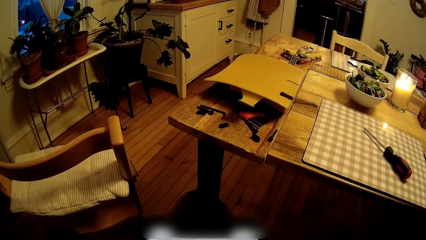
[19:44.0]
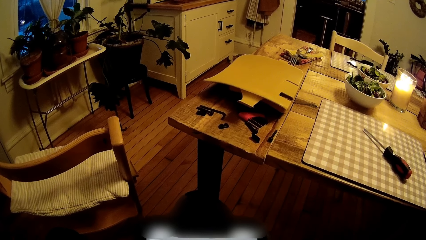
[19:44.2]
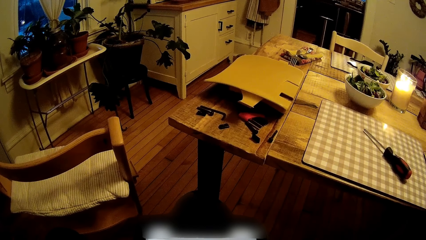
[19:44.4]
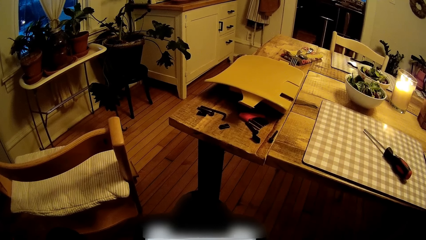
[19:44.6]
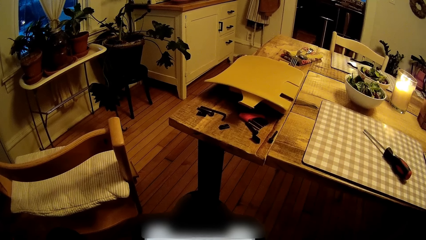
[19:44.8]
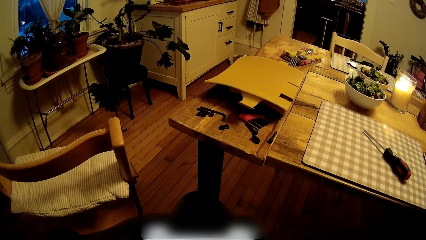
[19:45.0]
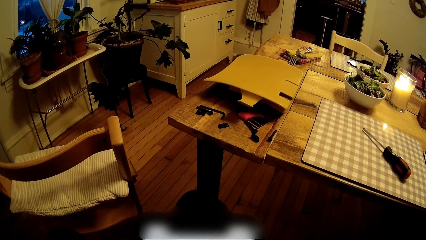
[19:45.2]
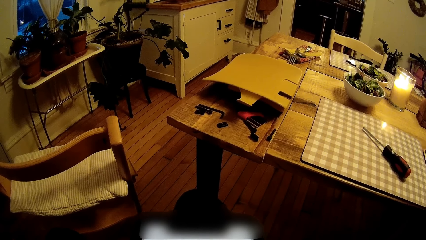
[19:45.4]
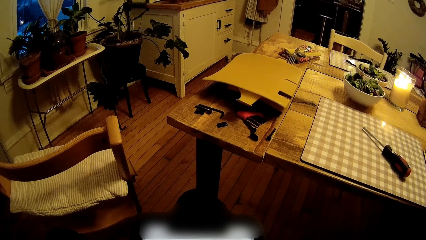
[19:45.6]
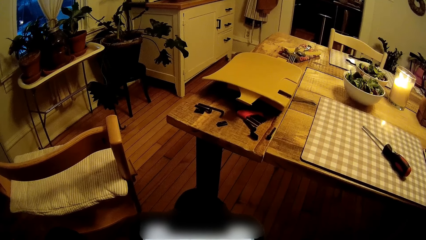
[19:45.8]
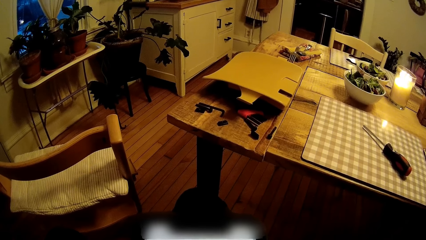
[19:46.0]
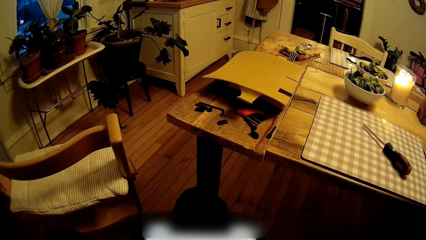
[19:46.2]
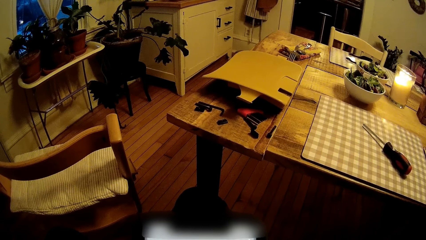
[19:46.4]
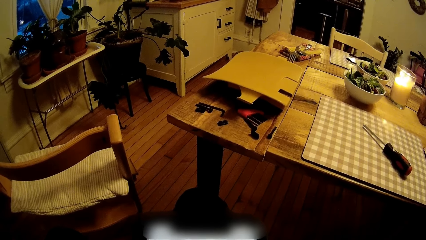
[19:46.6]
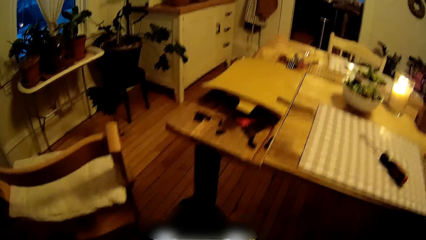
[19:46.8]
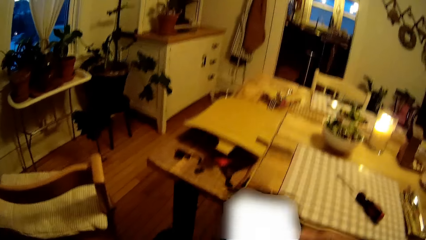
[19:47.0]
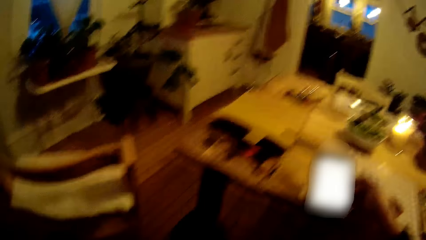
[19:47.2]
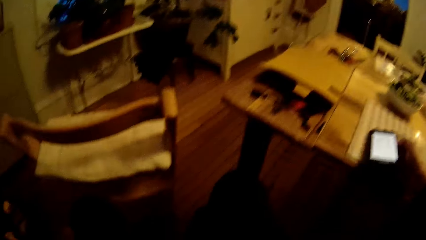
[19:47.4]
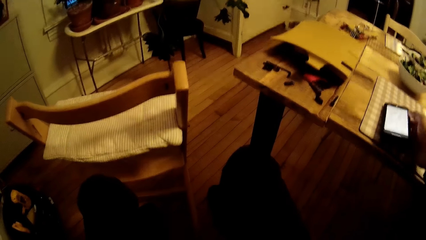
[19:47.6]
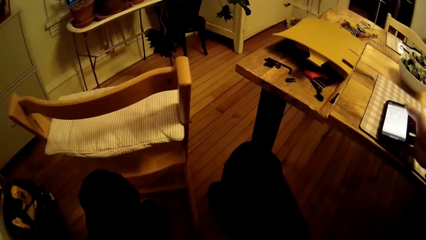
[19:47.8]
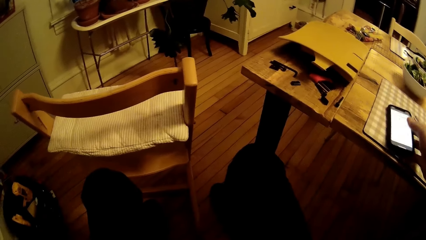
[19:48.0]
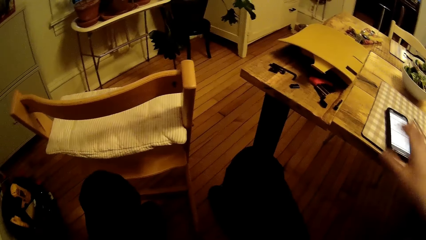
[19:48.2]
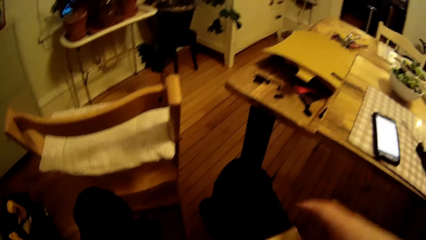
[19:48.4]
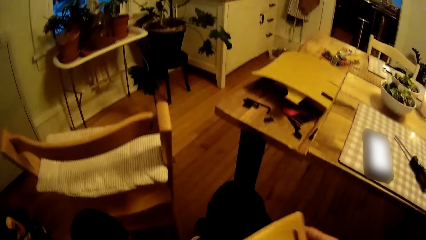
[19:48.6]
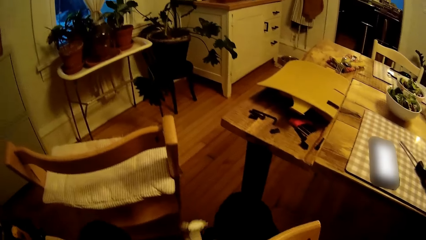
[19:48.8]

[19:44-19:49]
The camera wearer drops the cellphone on the table.

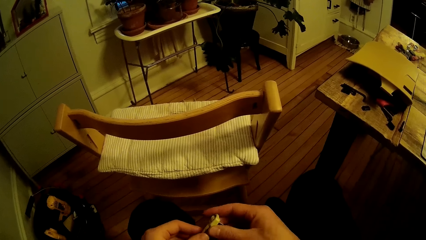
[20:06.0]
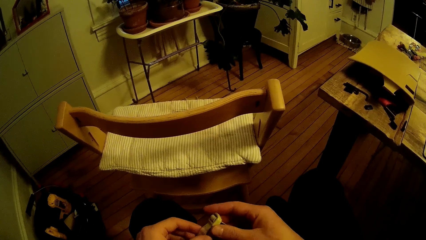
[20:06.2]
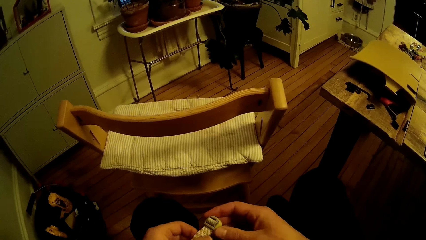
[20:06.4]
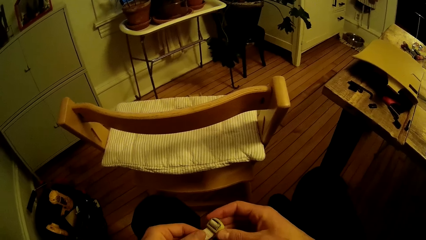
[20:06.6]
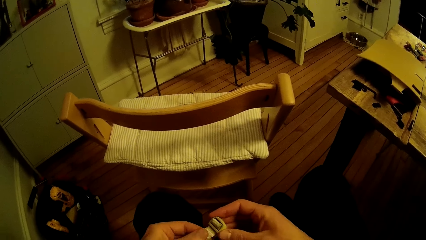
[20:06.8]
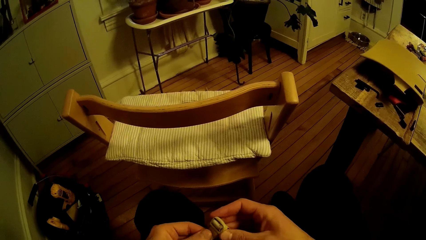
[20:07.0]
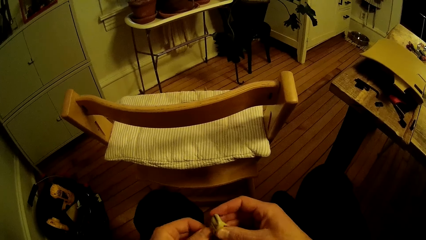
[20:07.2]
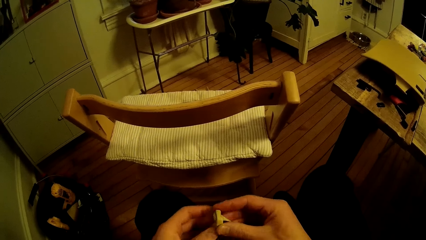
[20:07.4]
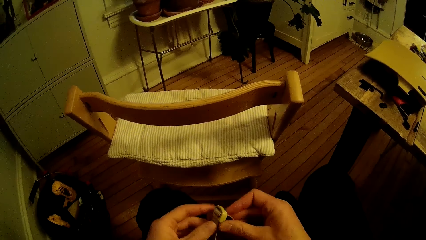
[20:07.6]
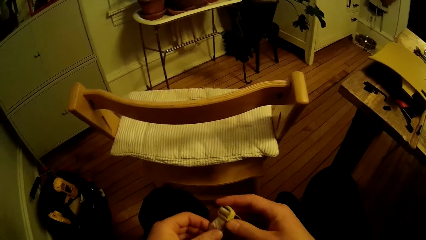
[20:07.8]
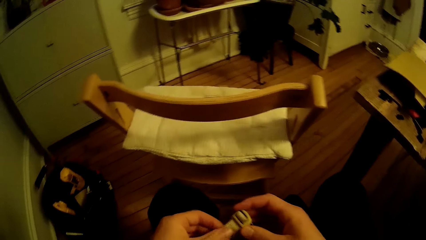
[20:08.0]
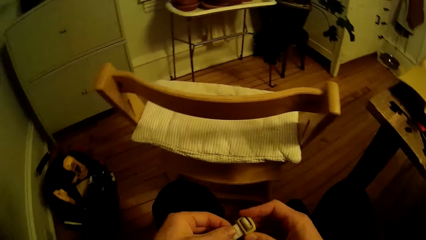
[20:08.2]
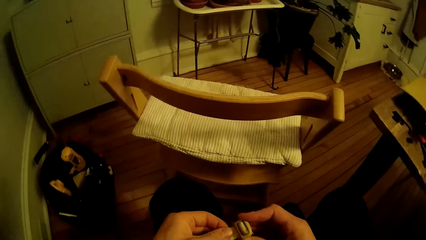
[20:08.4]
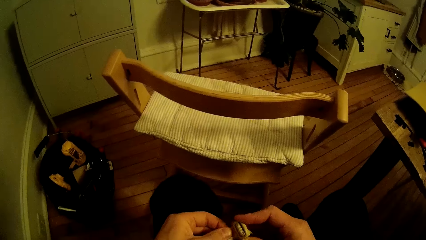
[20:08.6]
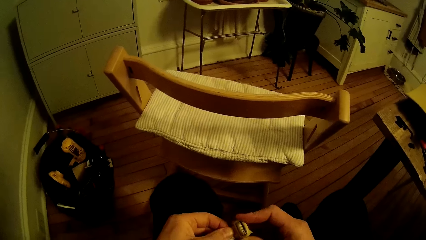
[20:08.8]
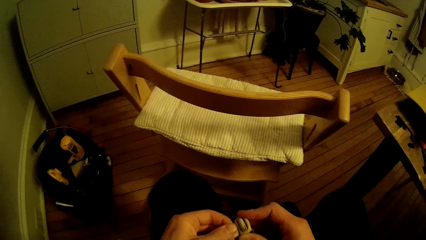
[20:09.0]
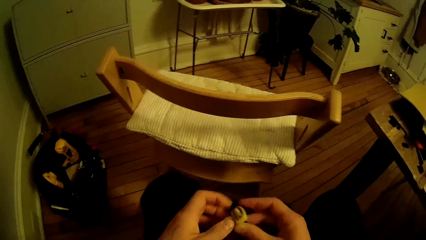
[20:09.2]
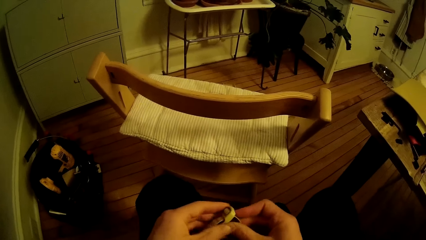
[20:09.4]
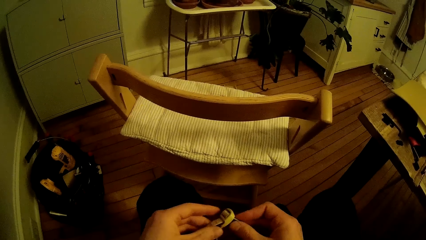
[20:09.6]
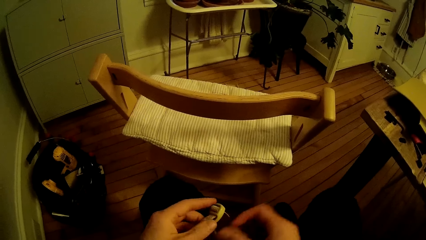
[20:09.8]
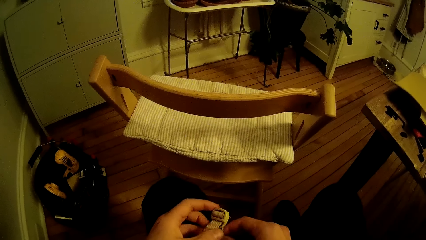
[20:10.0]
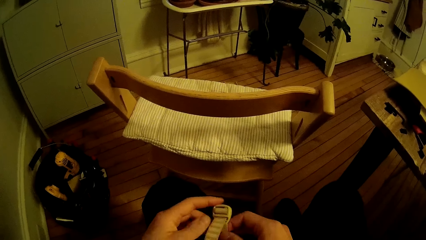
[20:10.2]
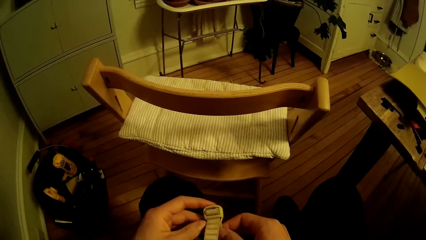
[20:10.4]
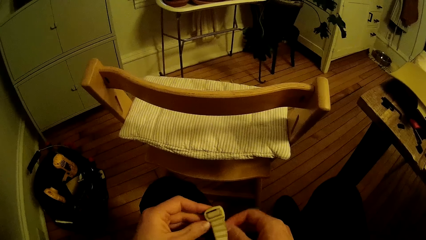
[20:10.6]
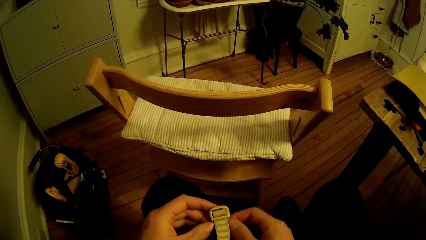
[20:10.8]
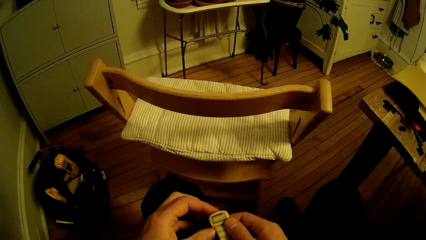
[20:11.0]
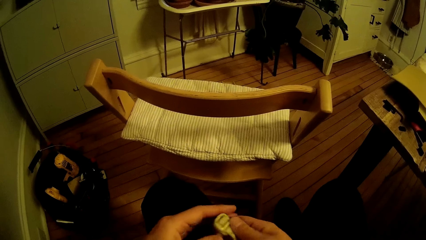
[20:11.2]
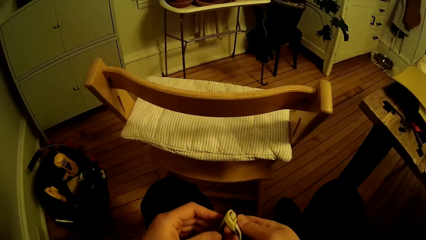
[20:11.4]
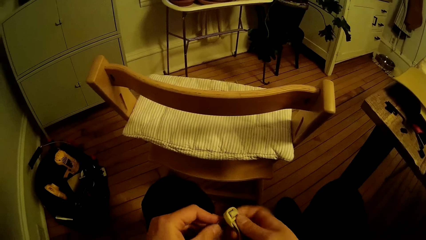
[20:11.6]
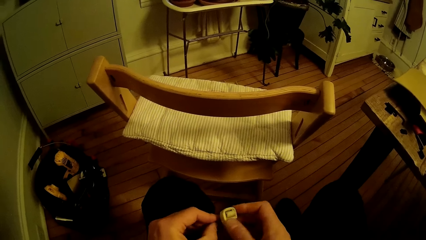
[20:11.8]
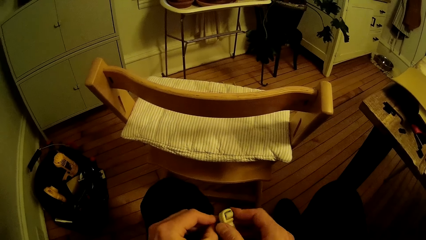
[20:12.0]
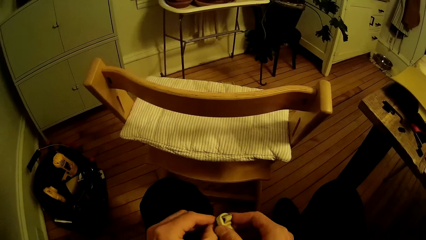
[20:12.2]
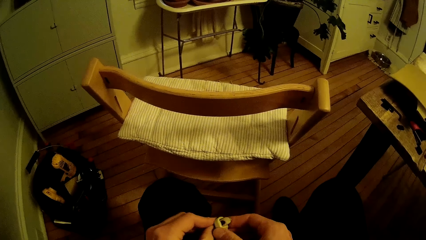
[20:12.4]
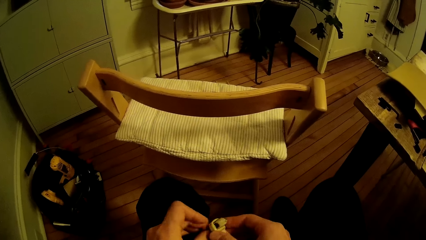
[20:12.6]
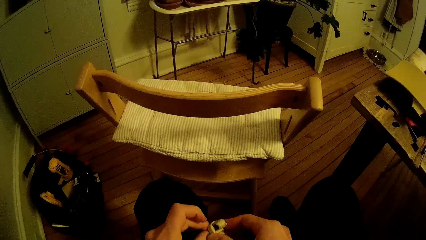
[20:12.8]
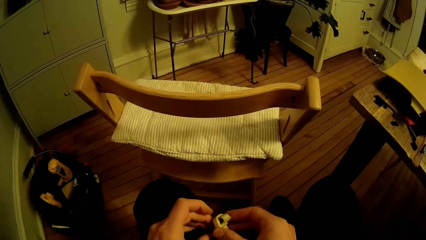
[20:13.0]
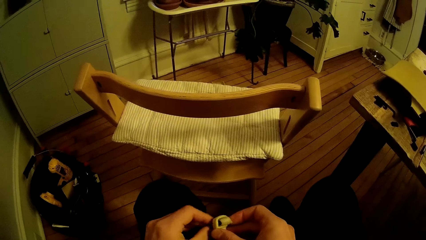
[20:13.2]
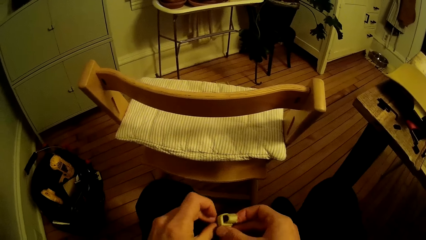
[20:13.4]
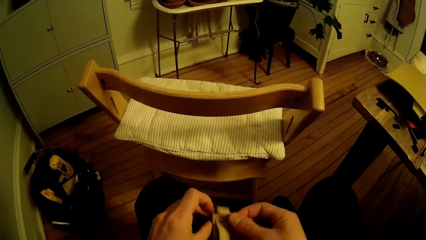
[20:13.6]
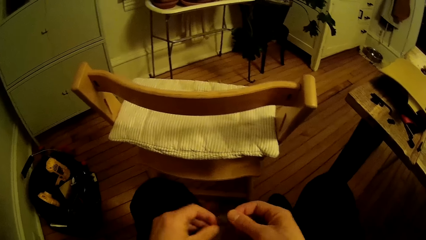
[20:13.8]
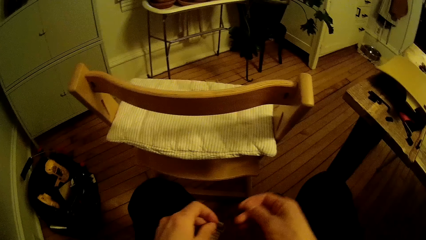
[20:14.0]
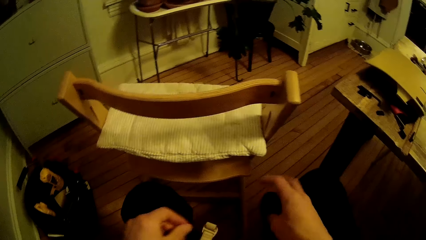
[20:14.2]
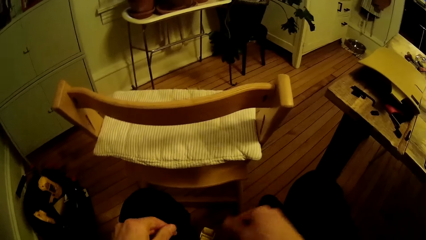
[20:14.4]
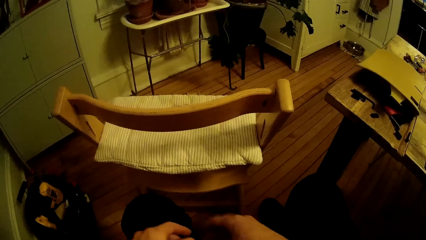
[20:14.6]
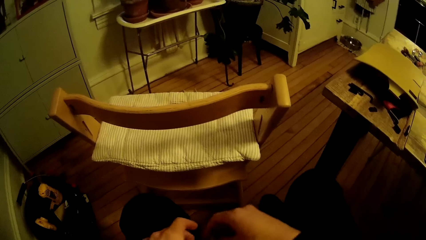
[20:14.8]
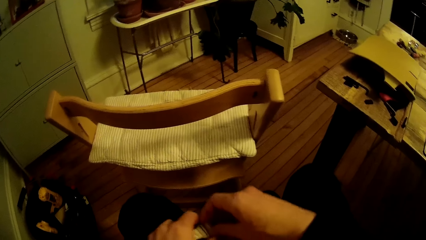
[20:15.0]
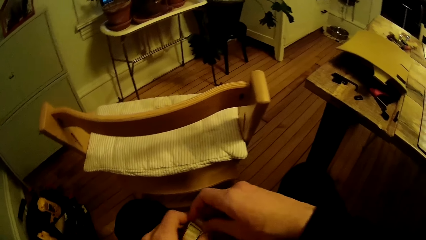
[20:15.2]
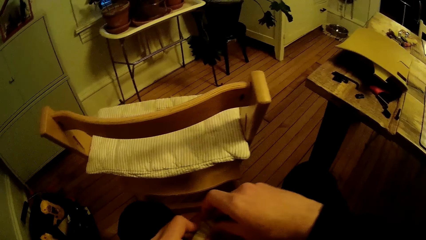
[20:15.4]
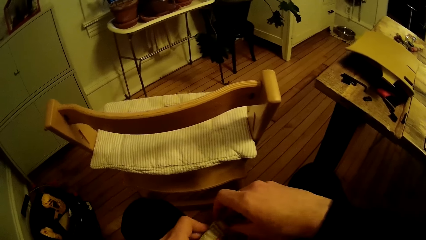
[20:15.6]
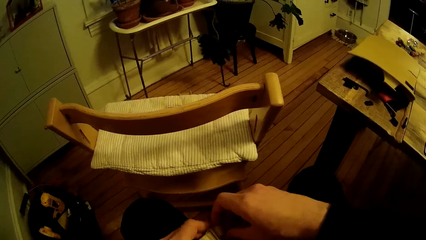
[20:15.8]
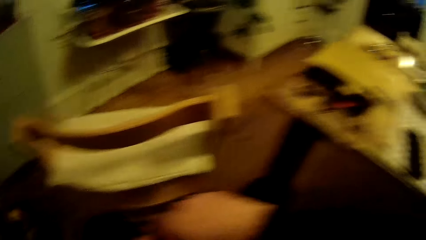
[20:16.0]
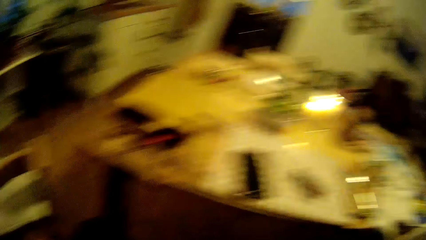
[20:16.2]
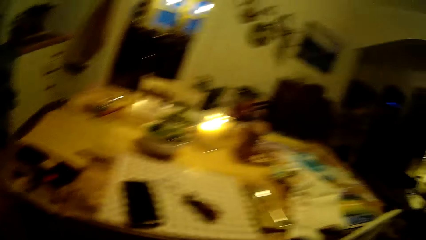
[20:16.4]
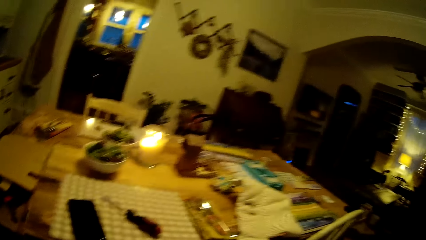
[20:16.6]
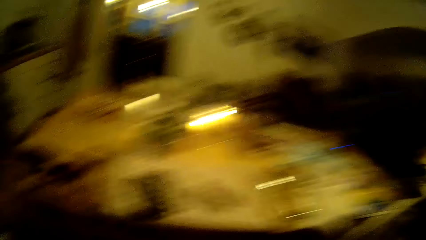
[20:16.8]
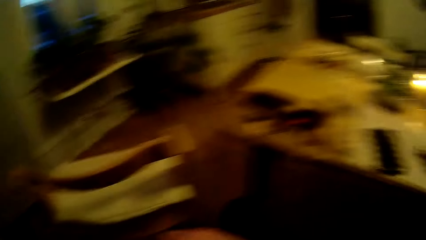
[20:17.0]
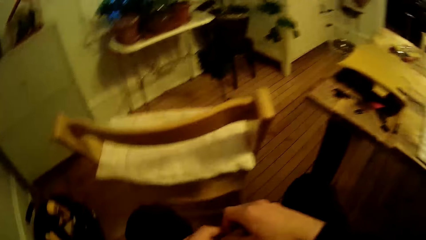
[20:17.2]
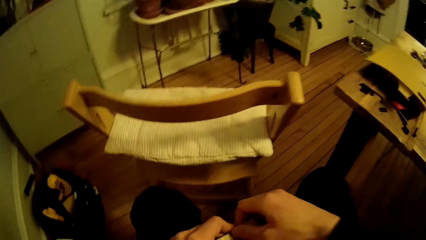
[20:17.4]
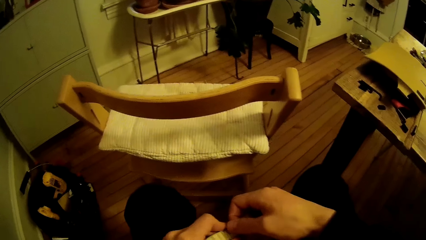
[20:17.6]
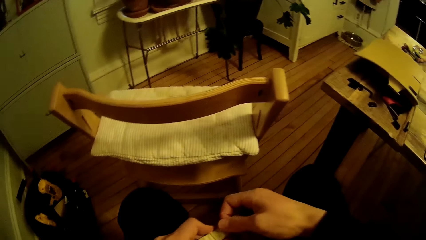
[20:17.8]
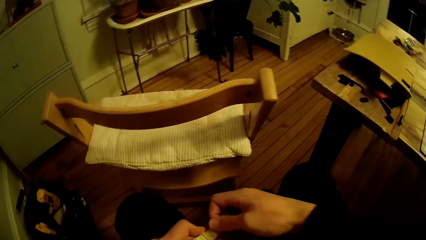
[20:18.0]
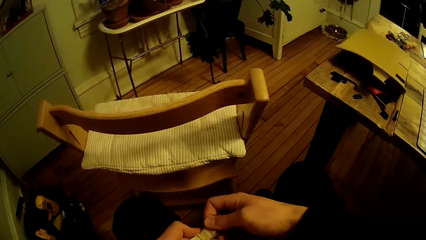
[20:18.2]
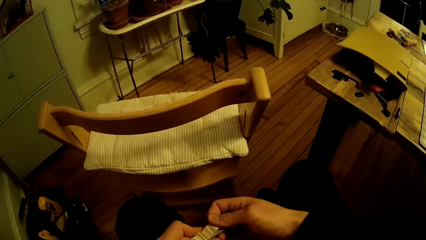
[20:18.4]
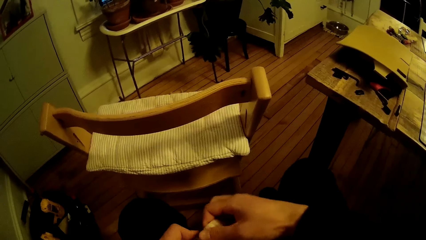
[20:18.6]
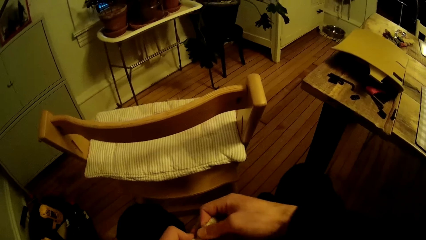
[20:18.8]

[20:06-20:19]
The camera wearer adjusts a belt. They drop the belt. They pick up the belt. They adjust the belt. They look around.
